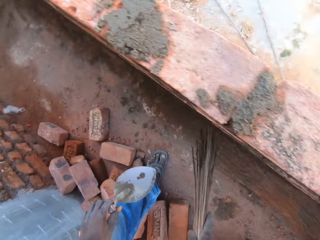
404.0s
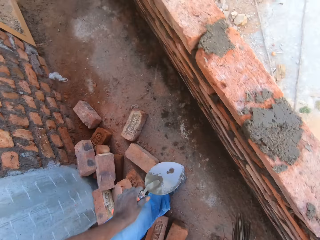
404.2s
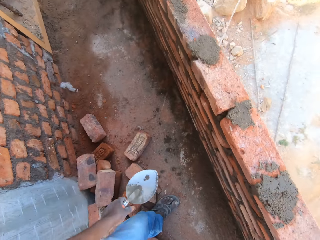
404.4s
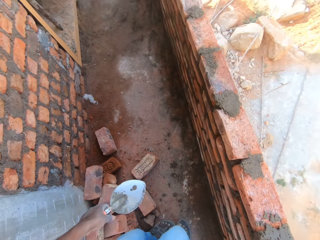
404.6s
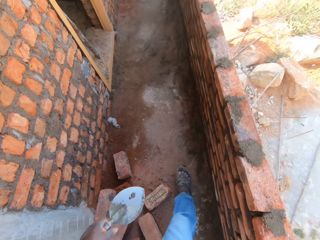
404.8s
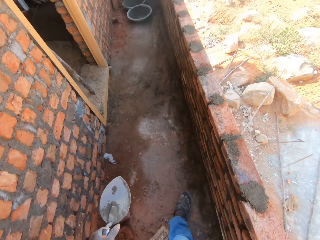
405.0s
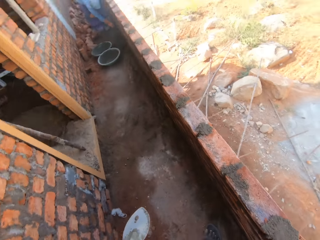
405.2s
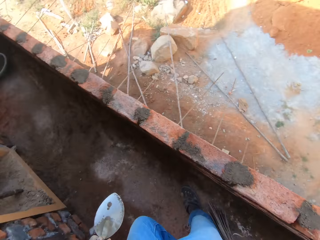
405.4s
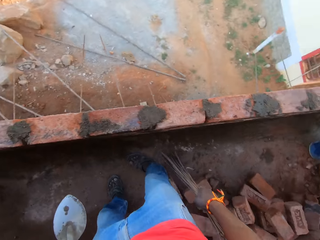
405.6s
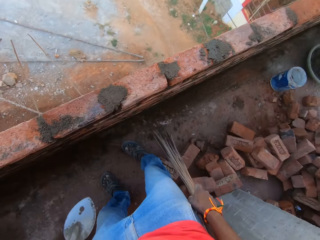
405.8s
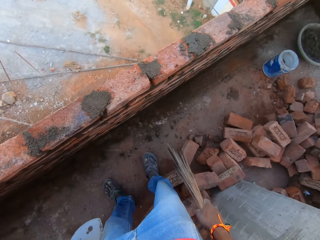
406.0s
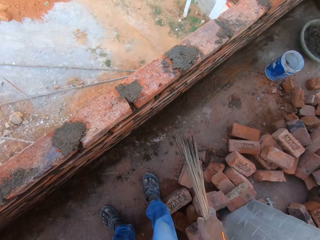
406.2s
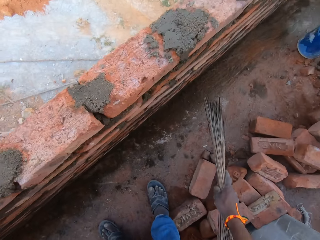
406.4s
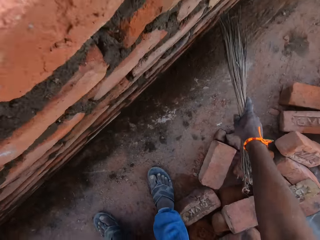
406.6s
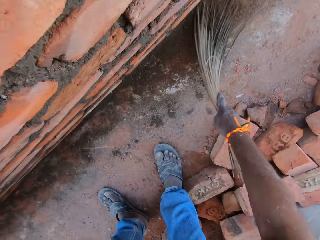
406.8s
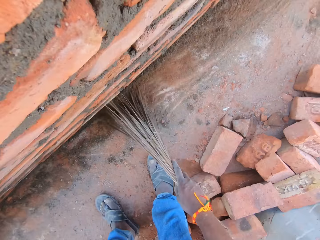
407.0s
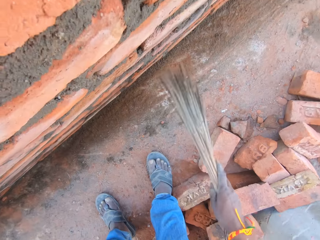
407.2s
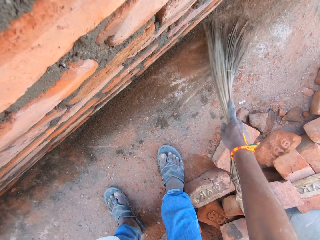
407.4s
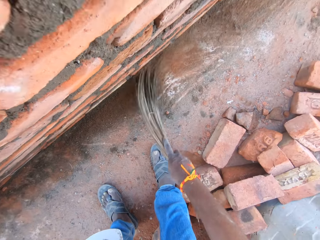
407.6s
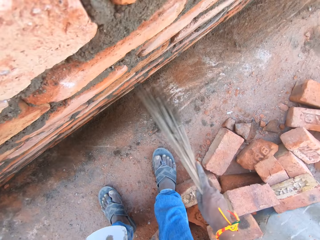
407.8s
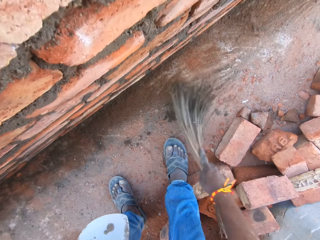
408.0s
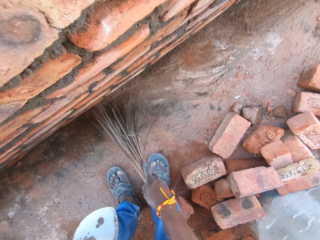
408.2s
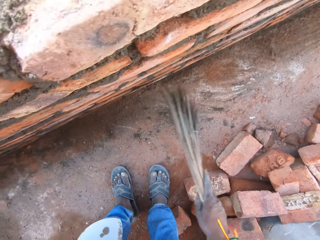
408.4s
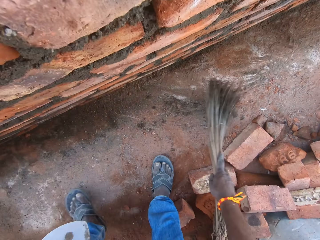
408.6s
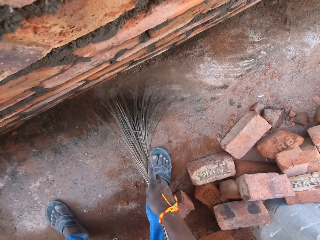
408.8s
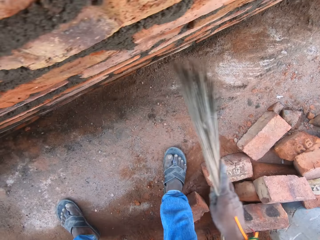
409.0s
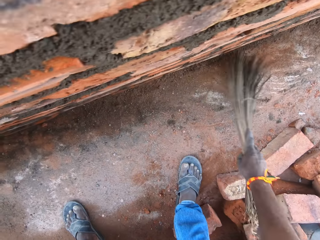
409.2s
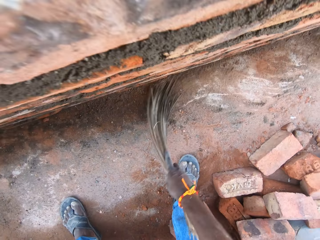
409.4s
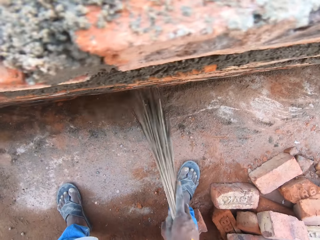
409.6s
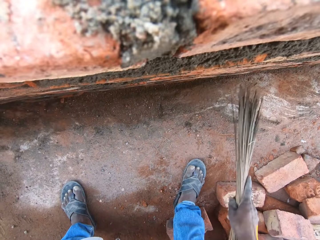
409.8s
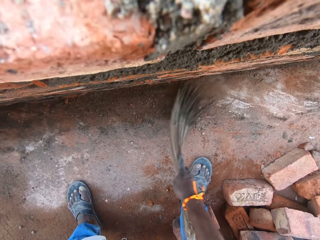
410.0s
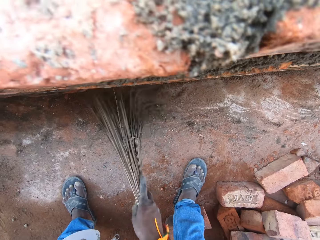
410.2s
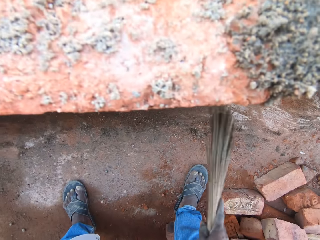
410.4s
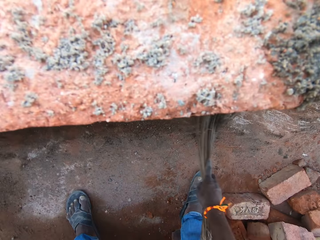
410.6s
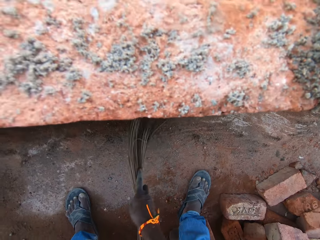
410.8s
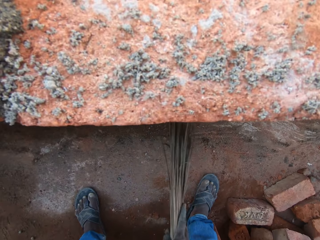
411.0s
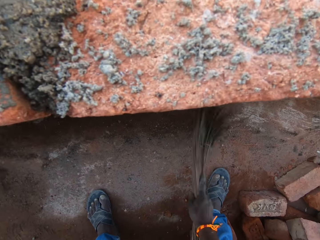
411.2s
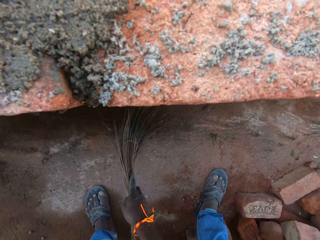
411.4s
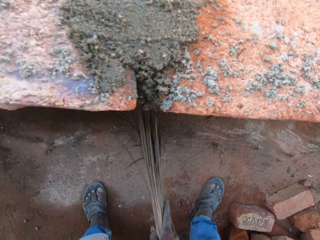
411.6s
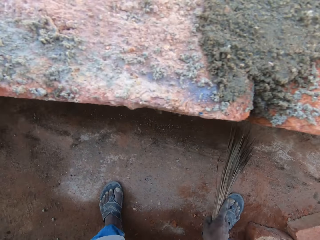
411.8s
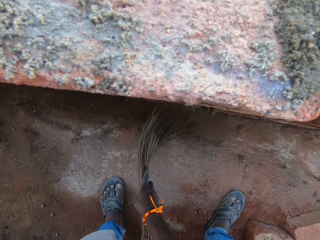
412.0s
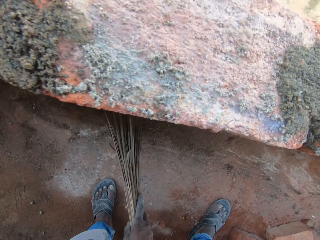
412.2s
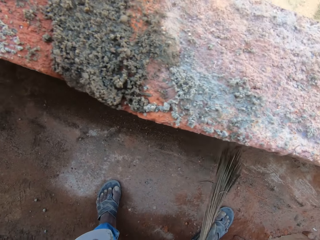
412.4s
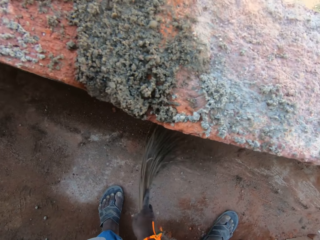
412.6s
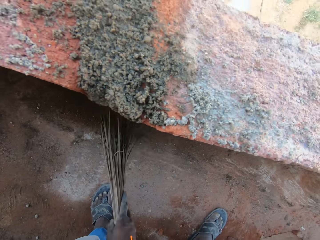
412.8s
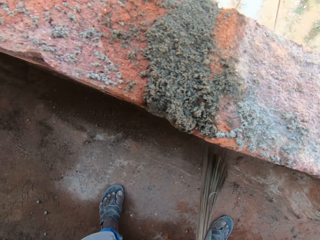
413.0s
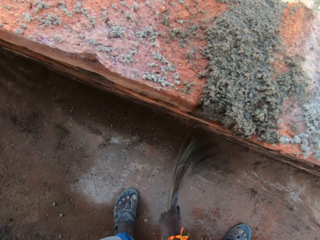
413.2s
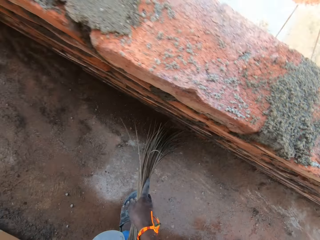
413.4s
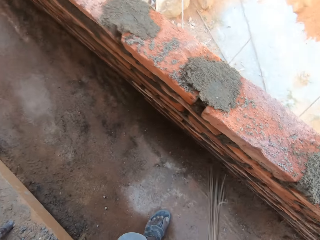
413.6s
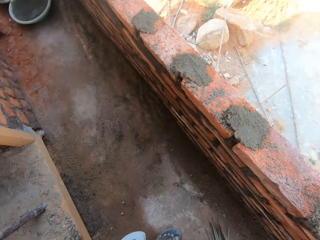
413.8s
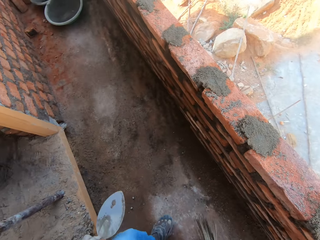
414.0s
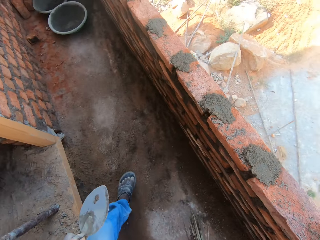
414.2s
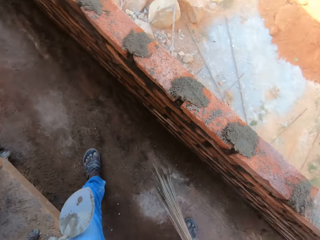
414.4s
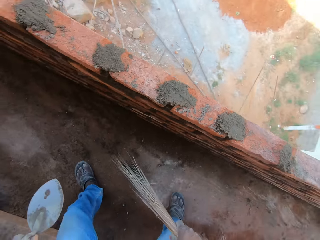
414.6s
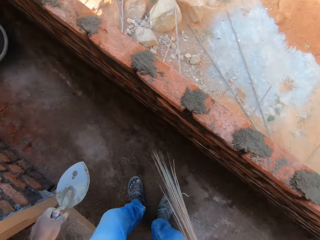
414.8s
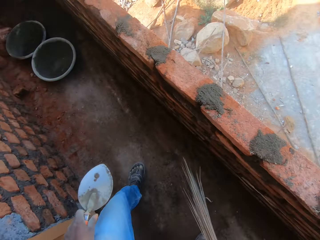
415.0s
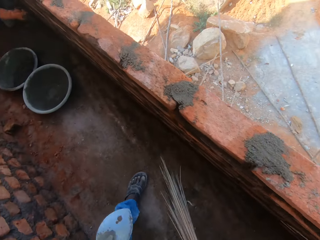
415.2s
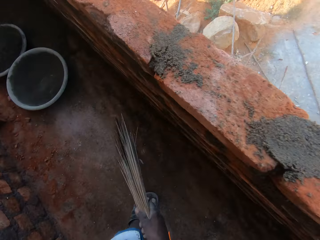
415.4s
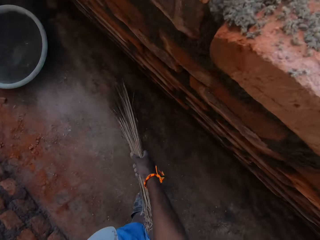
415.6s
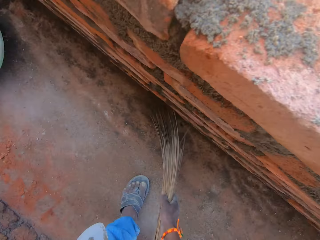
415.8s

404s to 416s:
The camera wearer walks around the corridor. They turn around. They sweep the corridor.

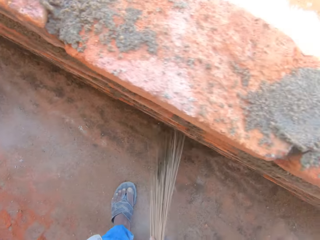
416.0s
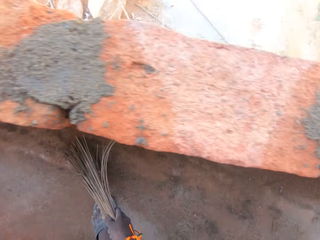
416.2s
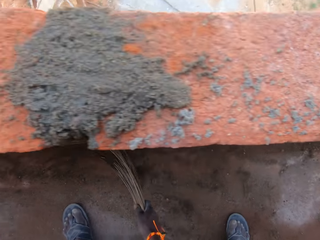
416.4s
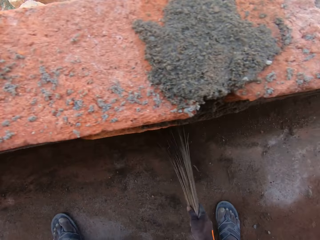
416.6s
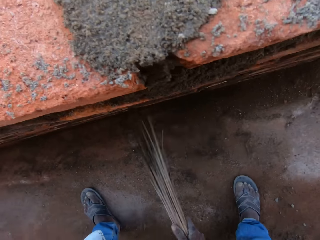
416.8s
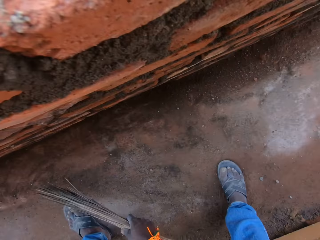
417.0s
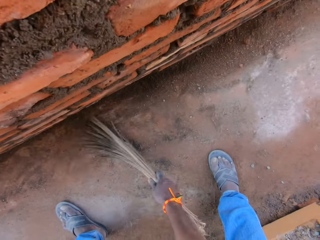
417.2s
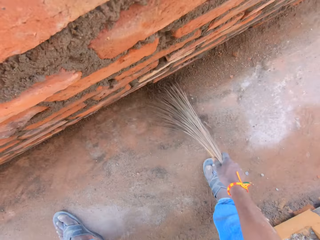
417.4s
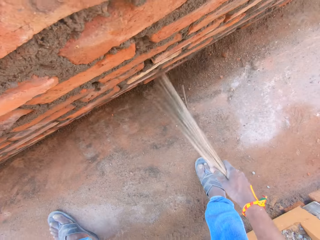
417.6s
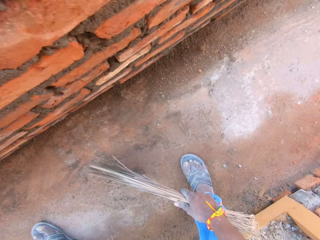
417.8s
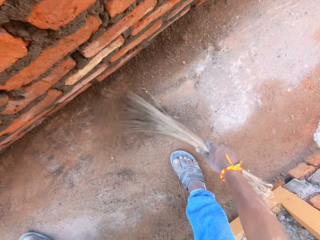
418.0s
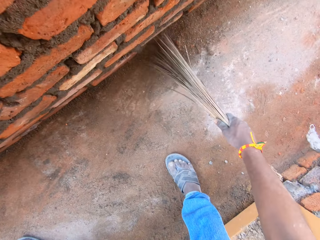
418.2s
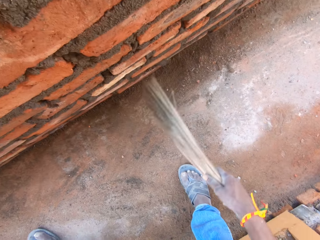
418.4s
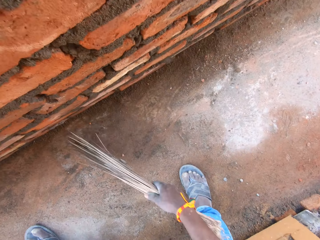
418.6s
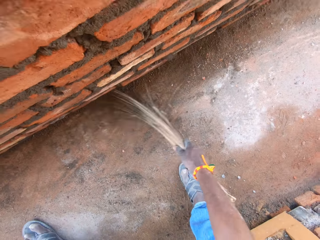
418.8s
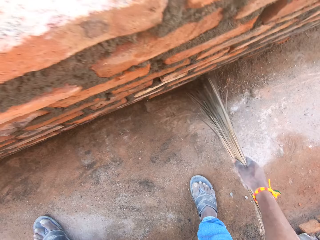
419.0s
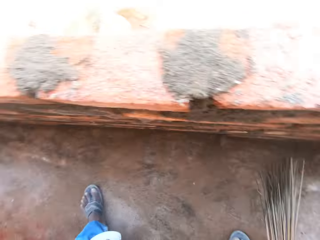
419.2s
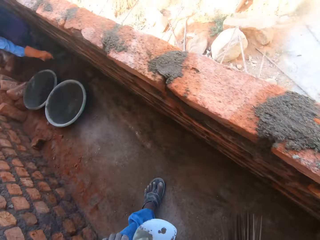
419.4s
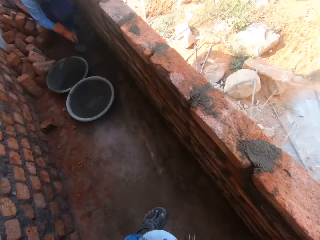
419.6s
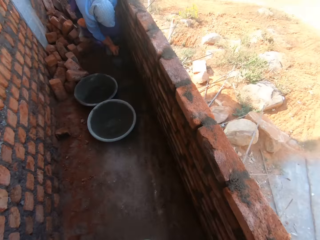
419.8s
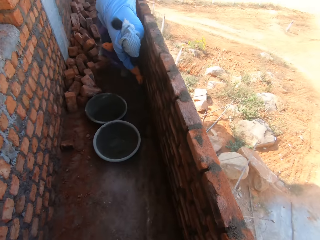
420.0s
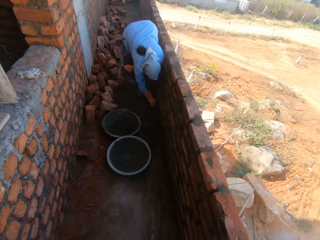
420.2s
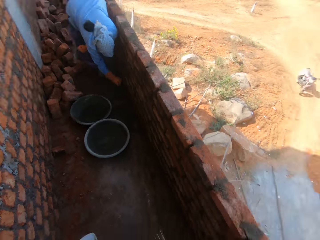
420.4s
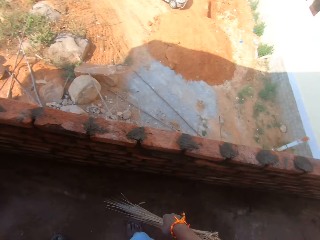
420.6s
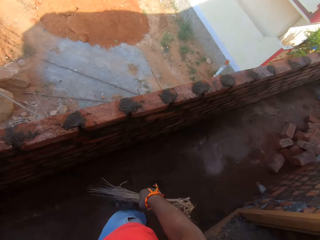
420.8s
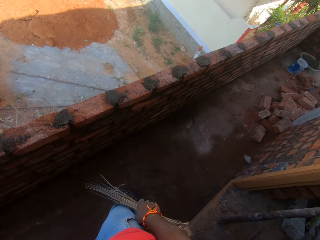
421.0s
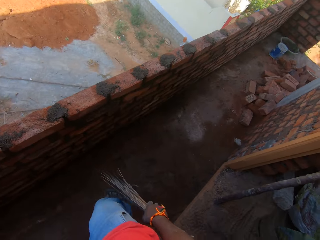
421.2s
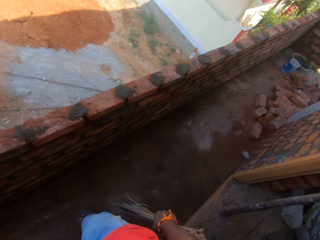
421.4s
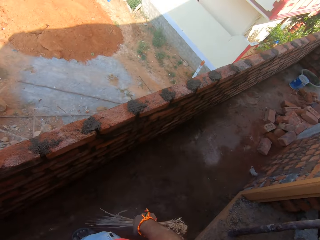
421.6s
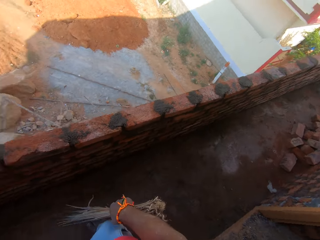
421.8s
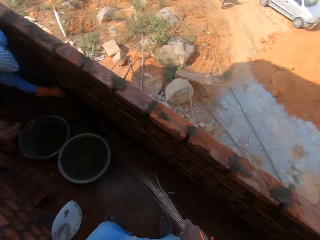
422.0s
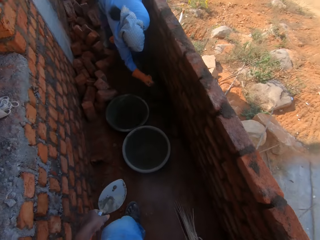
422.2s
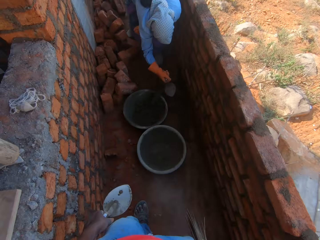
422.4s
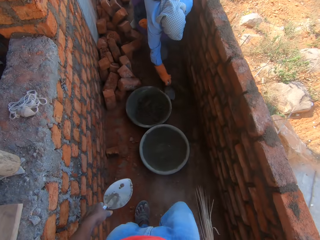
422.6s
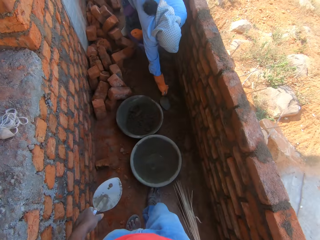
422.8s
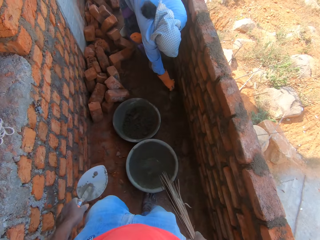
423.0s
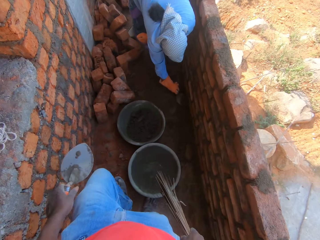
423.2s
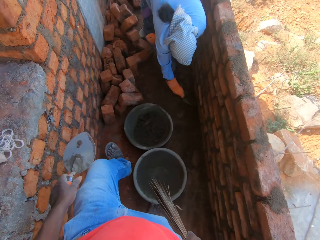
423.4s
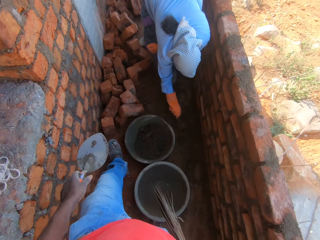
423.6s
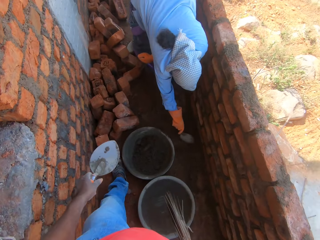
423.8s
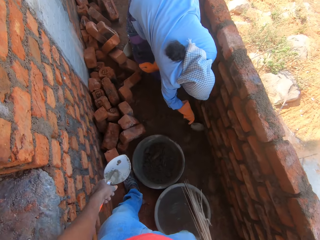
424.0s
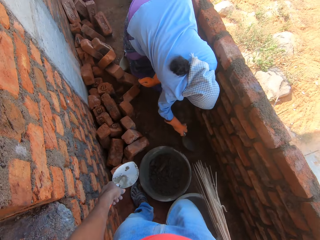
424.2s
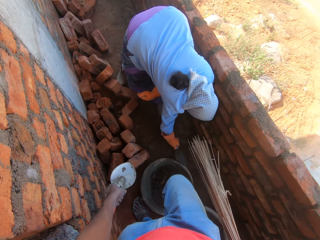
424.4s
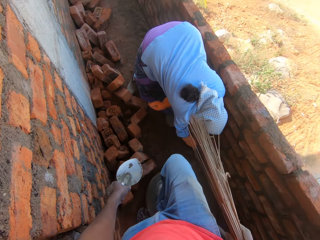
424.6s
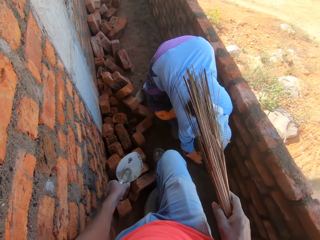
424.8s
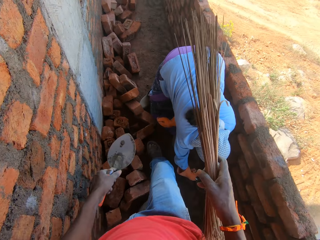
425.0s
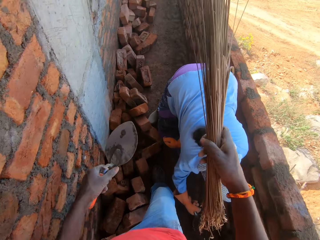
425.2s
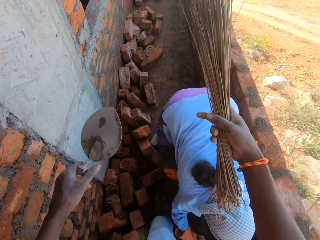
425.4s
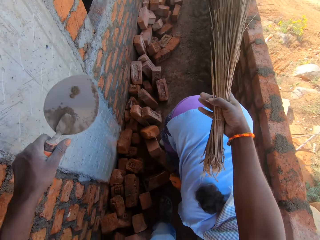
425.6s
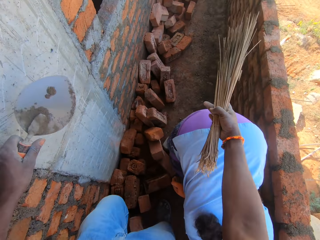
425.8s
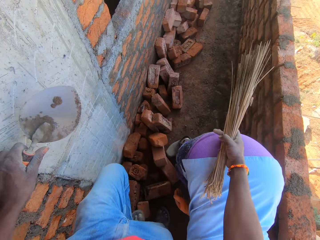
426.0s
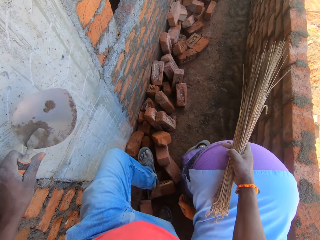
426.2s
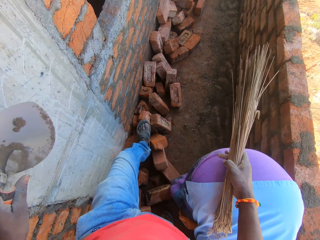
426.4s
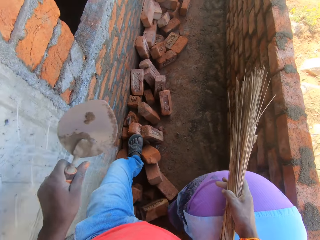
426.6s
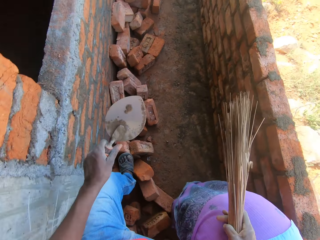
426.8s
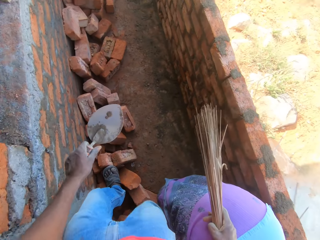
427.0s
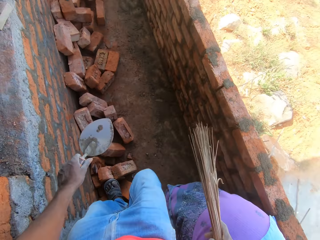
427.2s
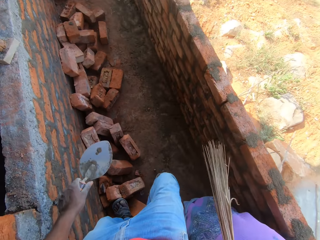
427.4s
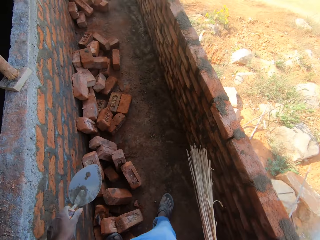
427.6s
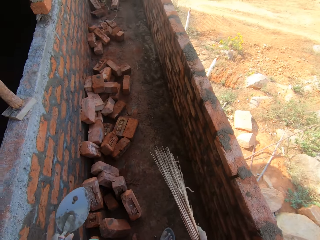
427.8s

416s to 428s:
The camera wearer looks around. They walk along the corridor. They touch another person.
